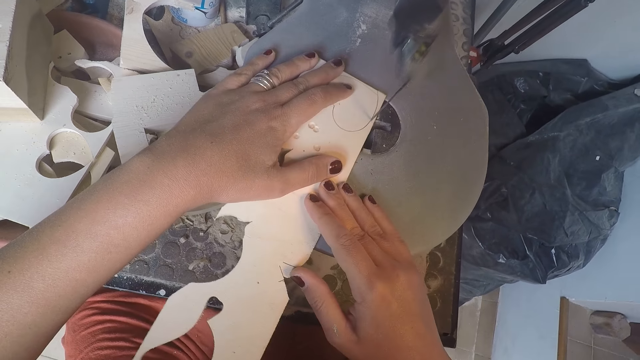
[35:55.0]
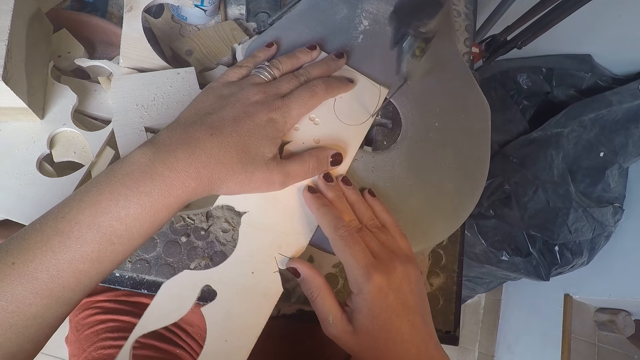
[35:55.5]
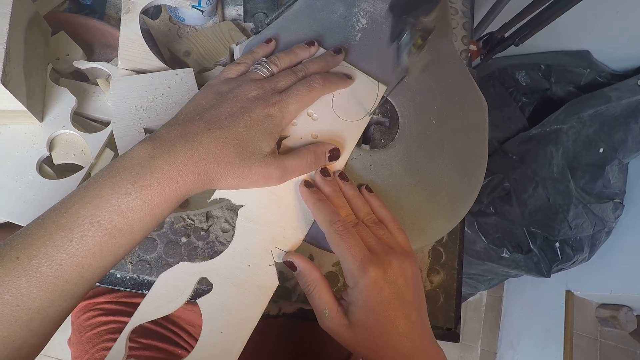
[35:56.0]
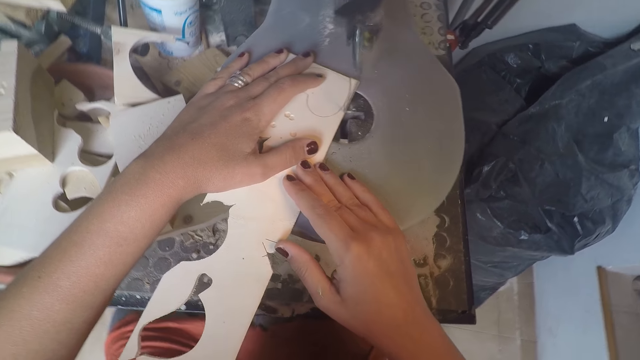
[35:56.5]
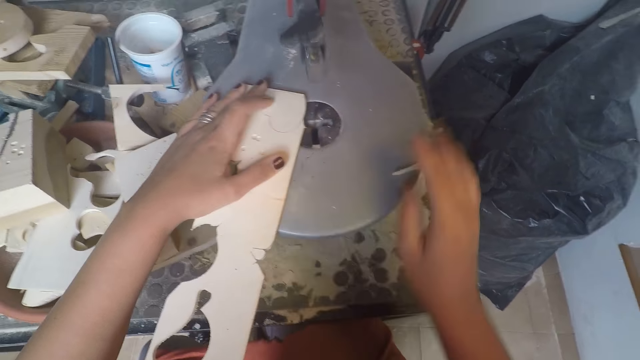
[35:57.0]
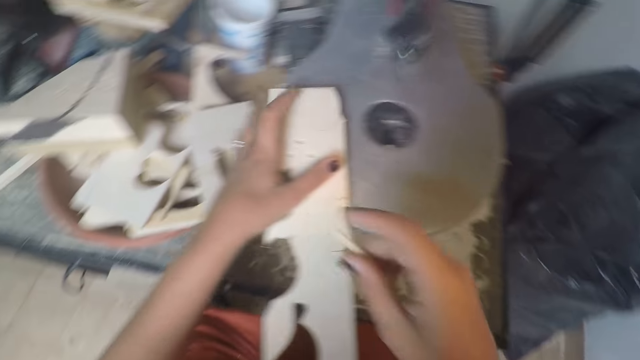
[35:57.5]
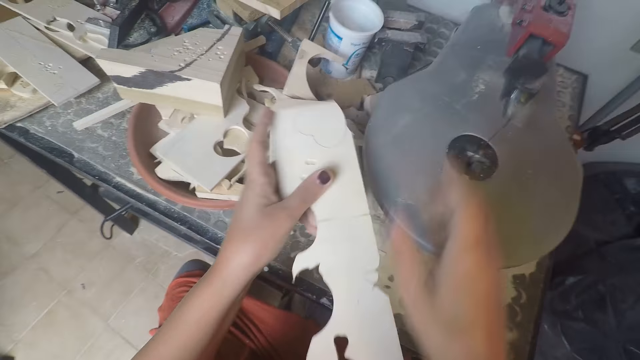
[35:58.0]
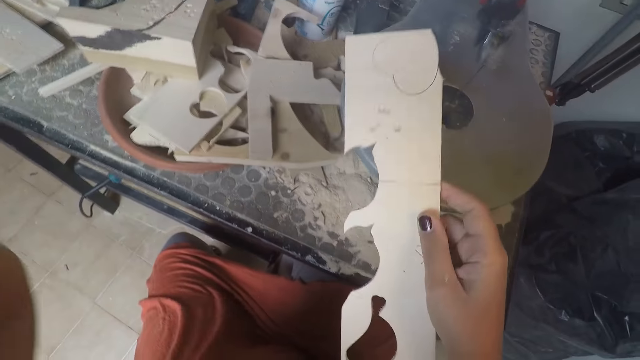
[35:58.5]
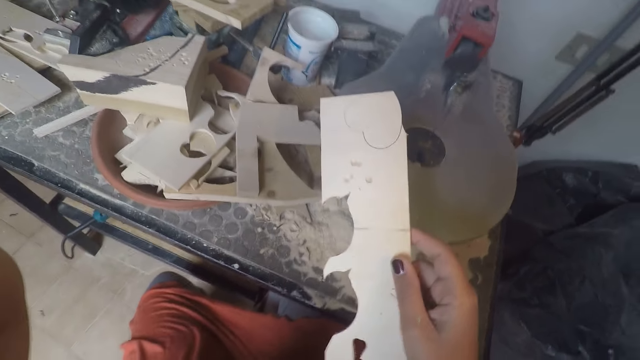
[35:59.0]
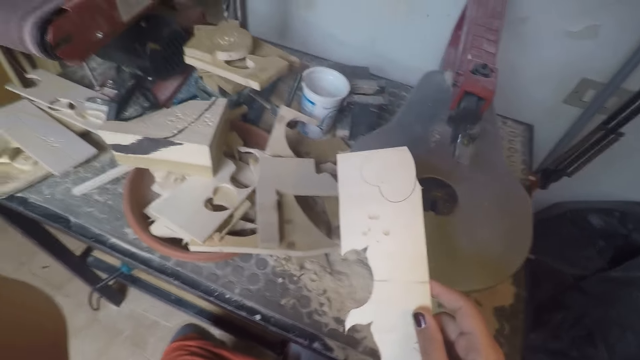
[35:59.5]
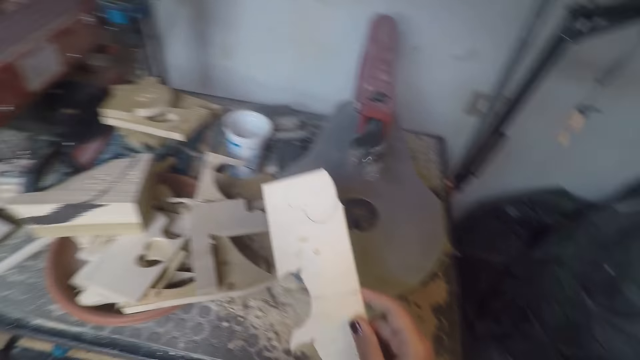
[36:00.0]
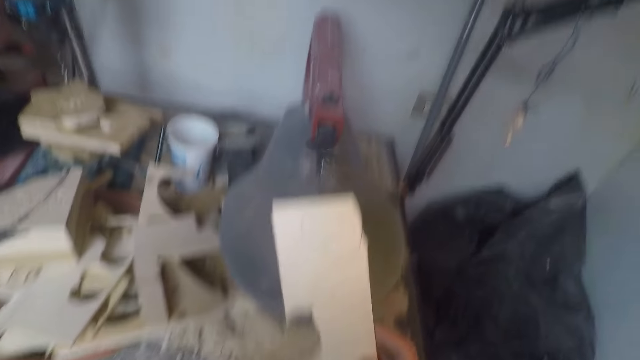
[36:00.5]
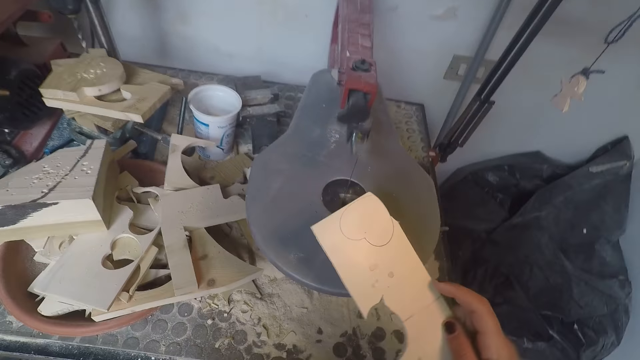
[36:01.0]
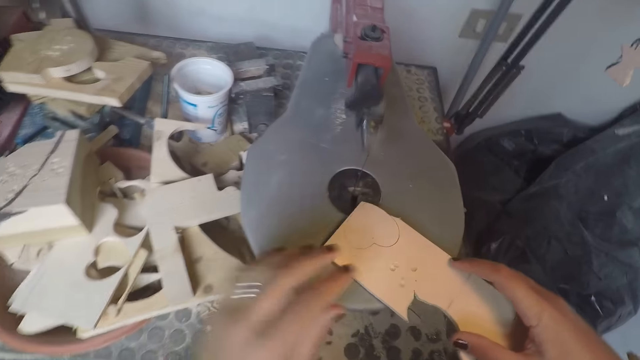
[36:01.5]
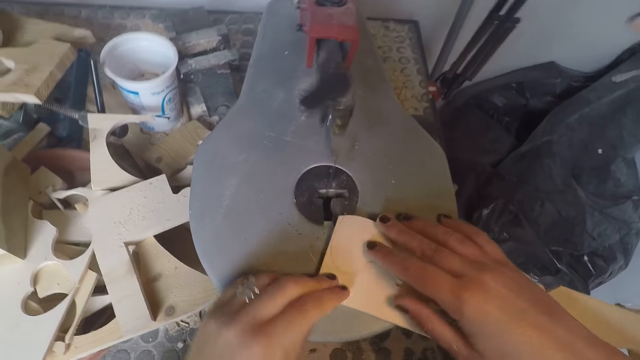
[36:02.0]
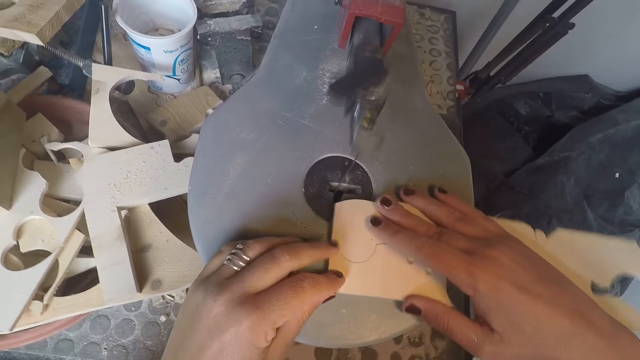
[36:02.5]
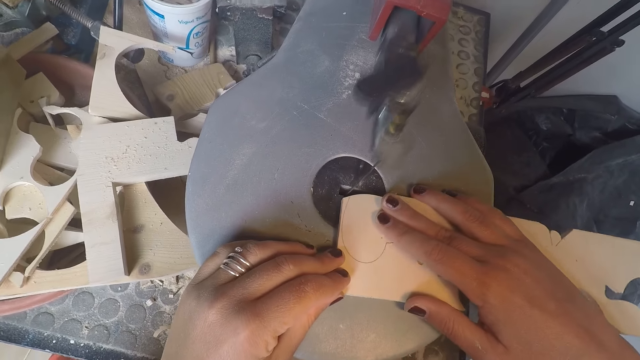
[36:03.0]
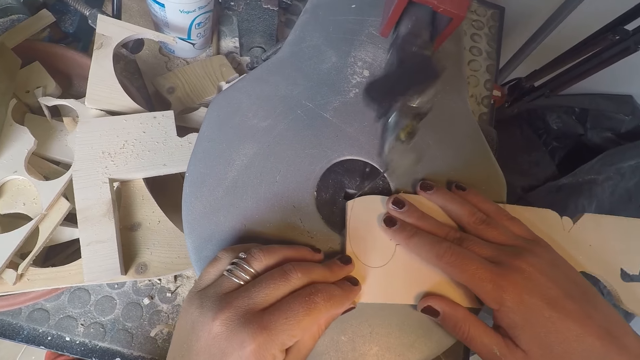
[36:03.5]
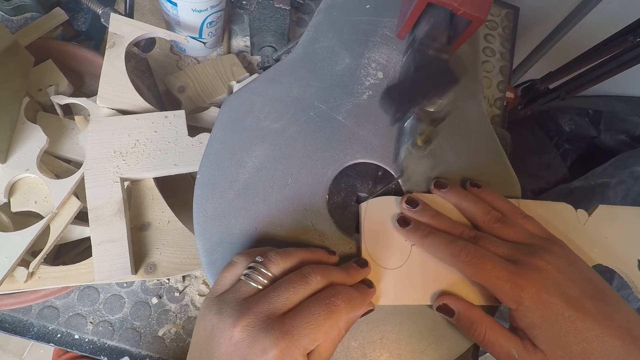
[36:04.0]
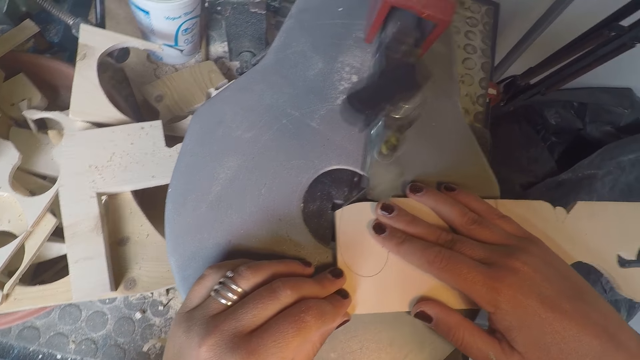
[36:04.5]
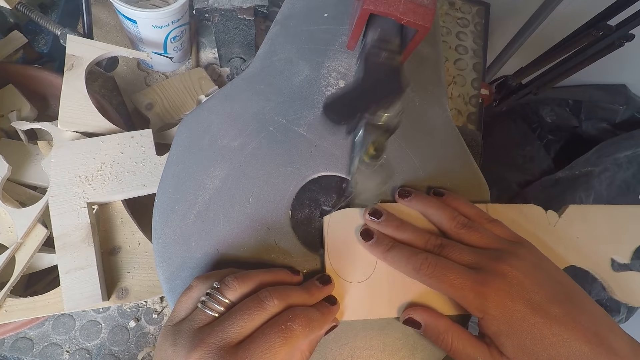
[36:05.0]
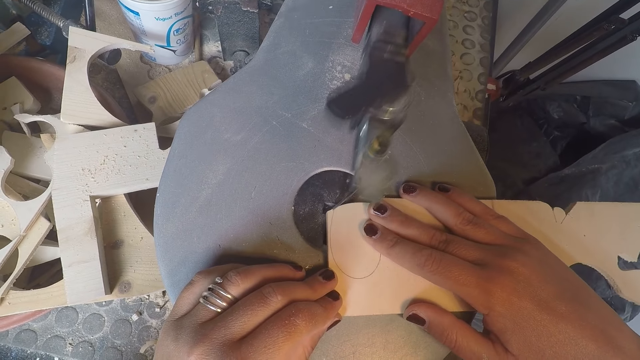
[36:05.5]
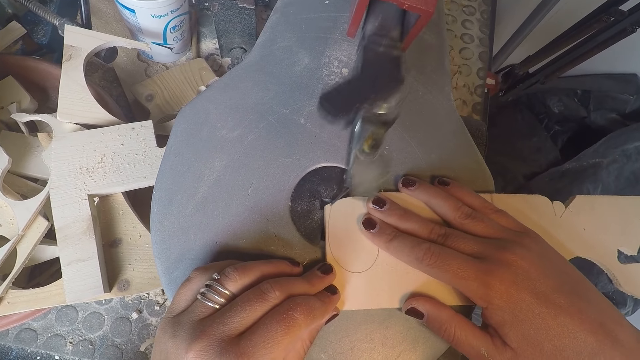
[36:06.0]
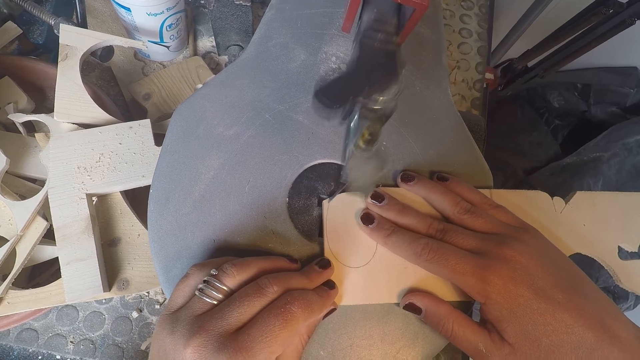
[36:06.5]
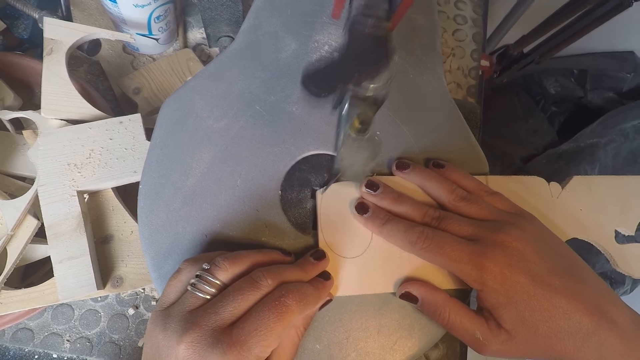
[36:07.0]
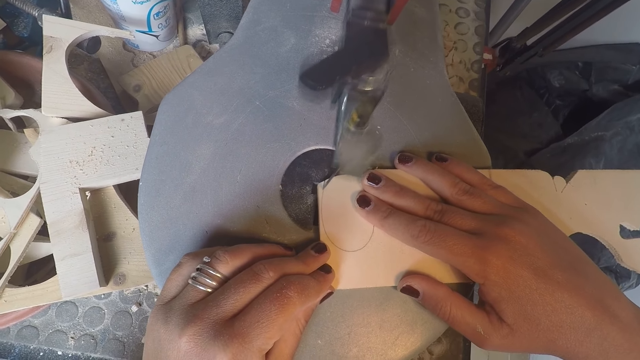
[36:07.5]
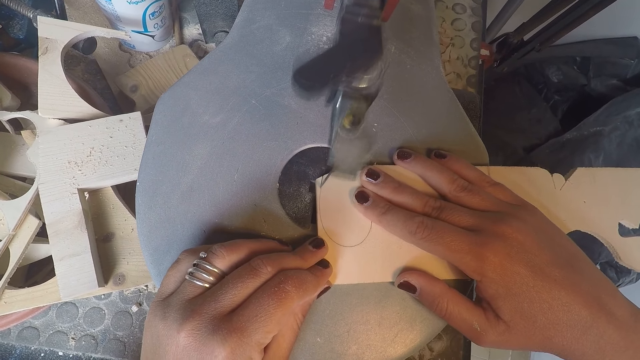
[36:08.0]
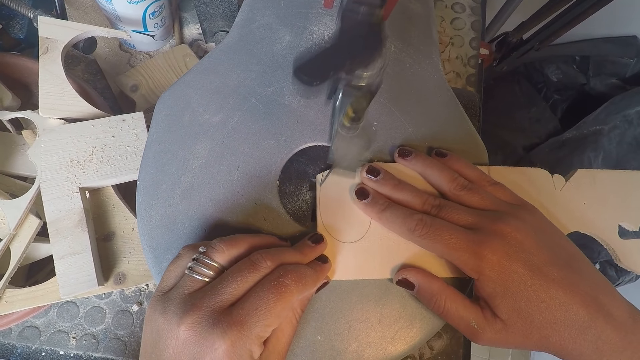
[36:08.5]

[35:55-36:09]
The camera wearer picks a cut out wood on the band saw with her right hand. She drops the cut out wood in her right hand in a bowl of woods on a table. She moves the wood plank in her left hand to her right hand. She touches the camera with her left hand. She places the wood plank on the band saw with both hands. She cuts out the traced shape on the wood plank with the band saw.

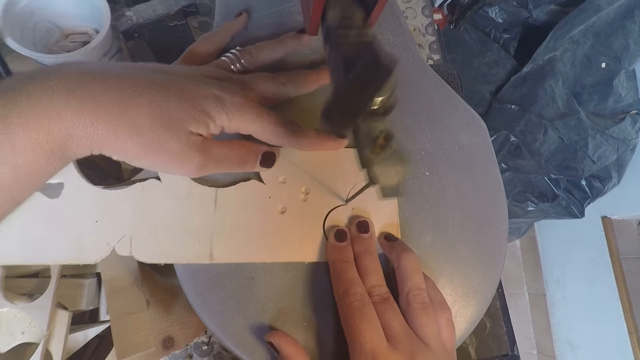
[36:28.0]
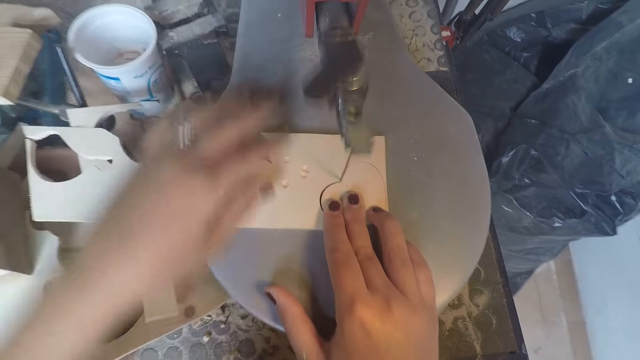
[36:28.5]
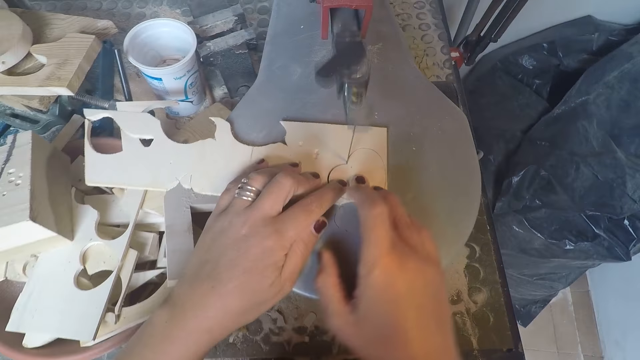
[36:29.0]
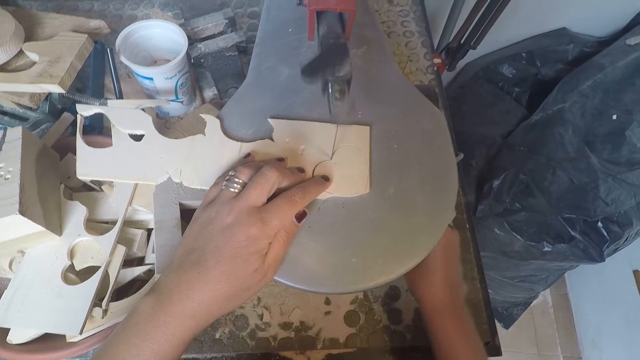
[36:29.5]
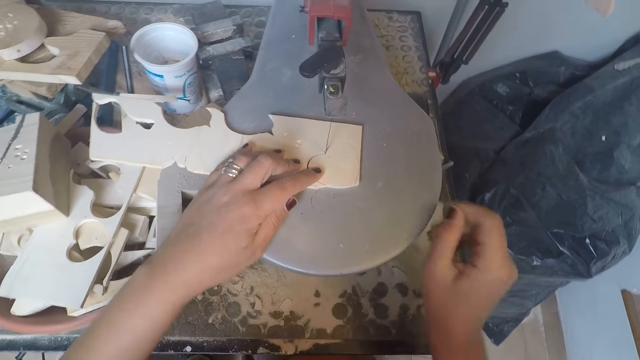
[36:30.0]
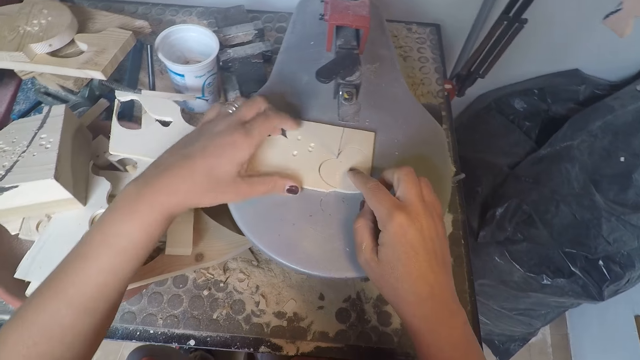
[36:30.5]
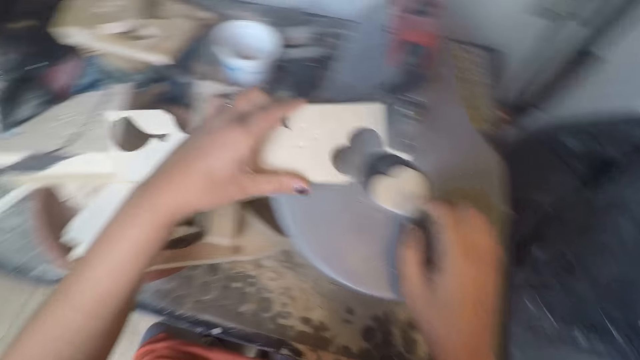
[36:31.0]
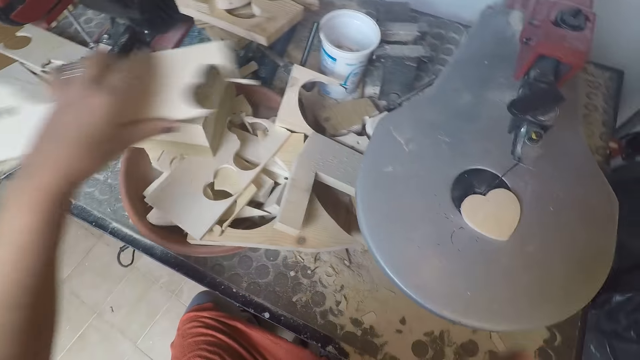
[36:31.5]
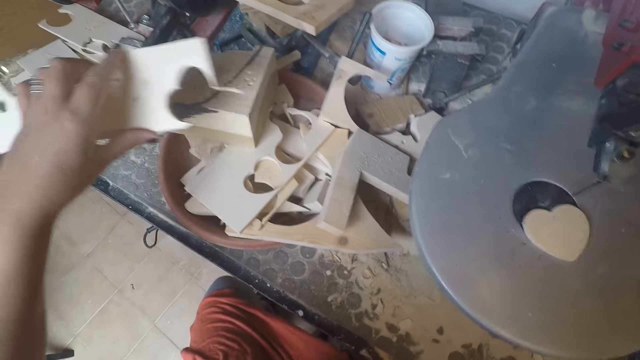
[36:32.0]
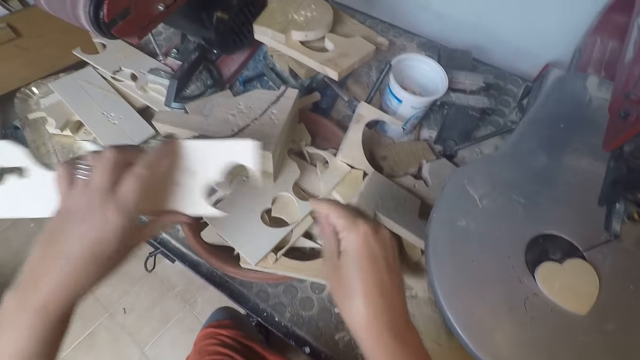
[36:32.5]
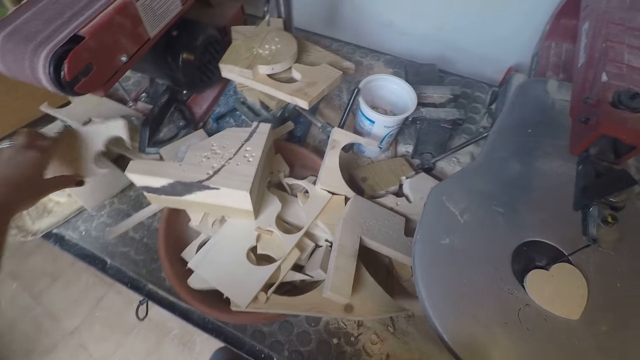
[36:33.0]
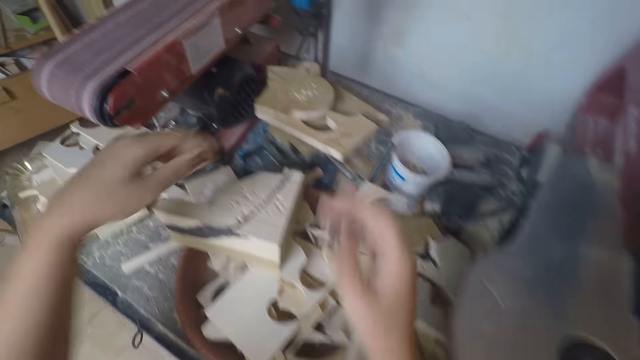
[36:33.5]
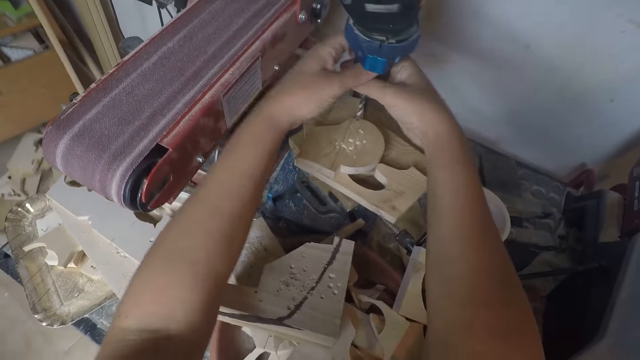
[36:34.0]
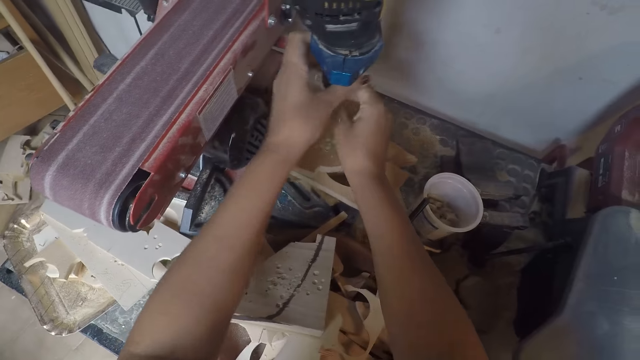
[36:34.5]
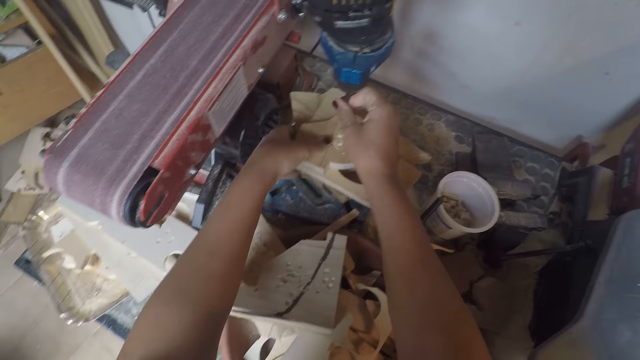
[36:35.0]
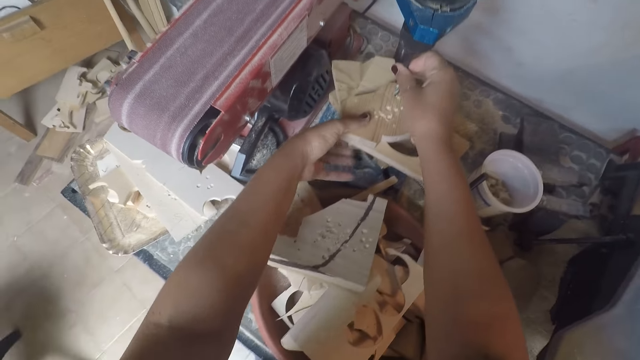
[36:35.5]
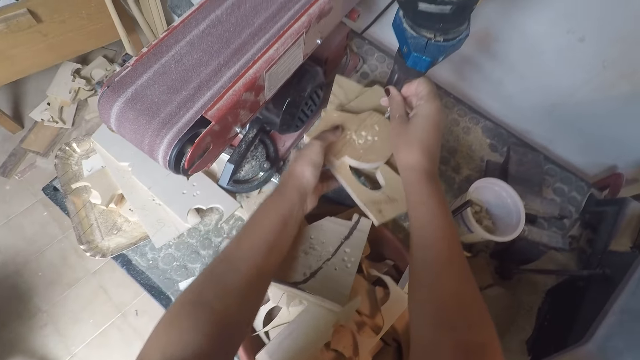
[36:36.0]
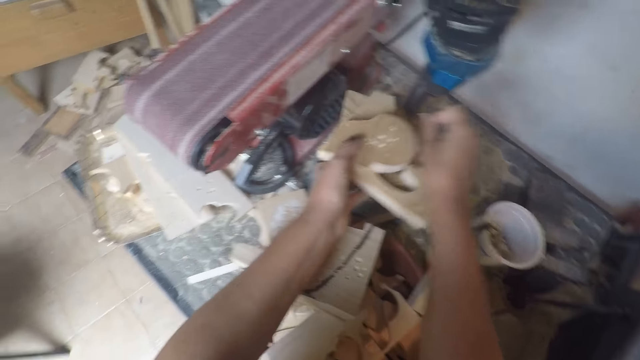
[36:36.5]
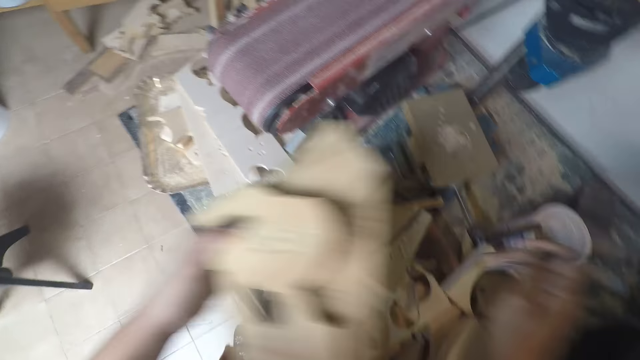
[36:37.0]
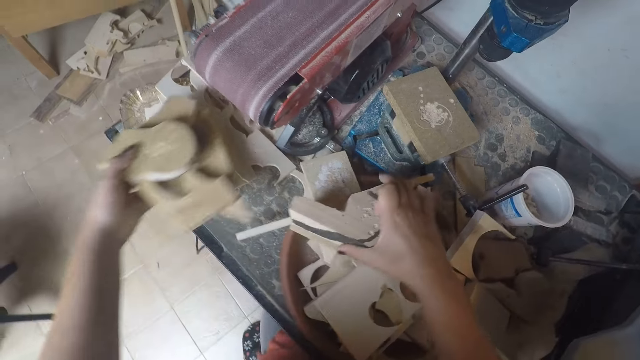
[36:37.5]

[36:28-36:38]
The camera wearer removes their right hand from the wood. They turn the wood cutter off. They place their right hand on the wood. They remove the cut out wood. They drop the wood down. They unfasten the drill from the wood. They adjust the machine. They pick the wood. They remove some wood underneath the machine. They remove the drilling nail from the driller.
